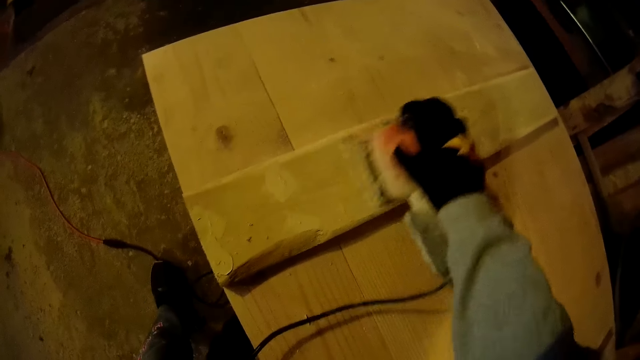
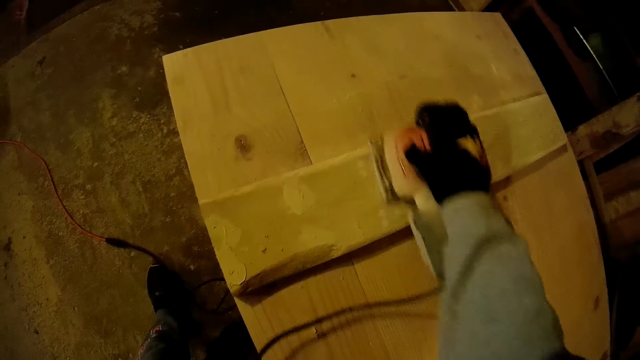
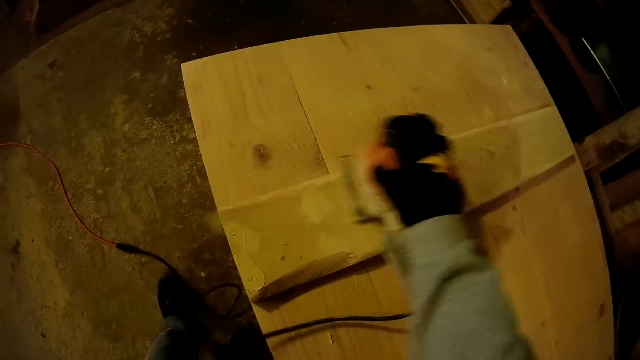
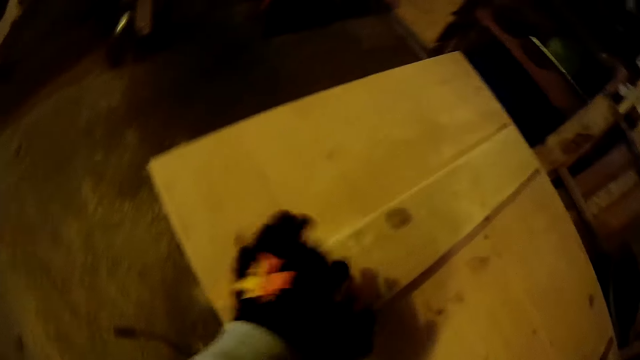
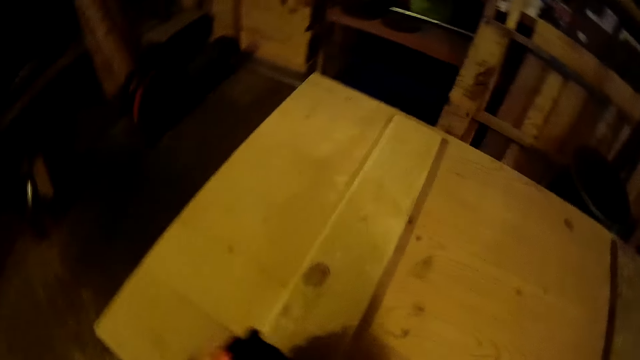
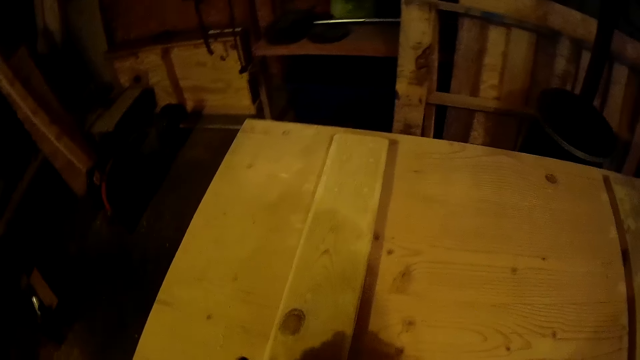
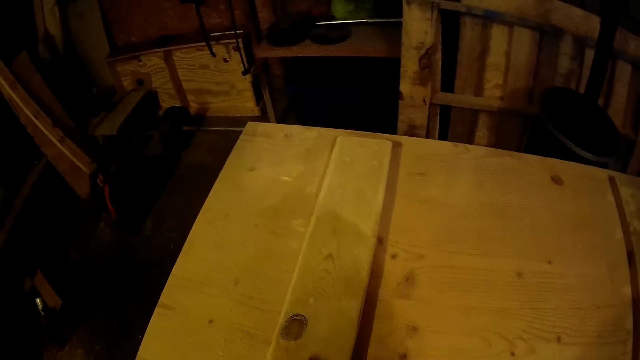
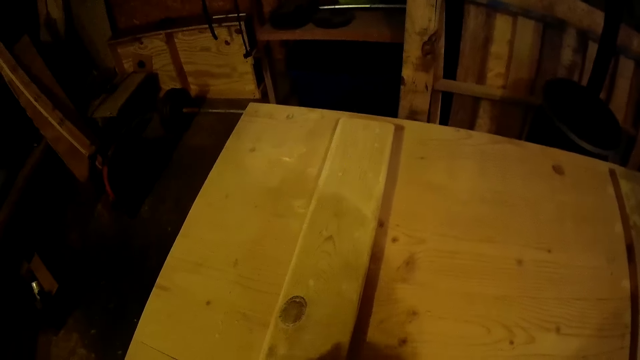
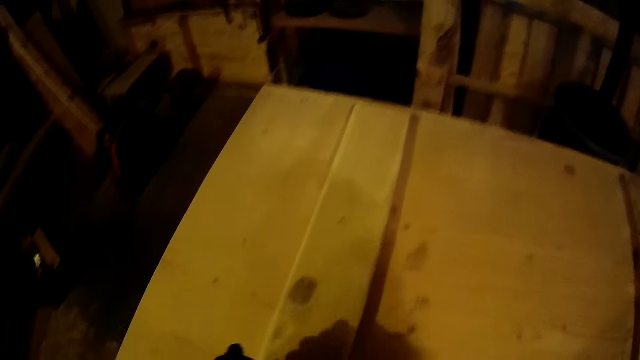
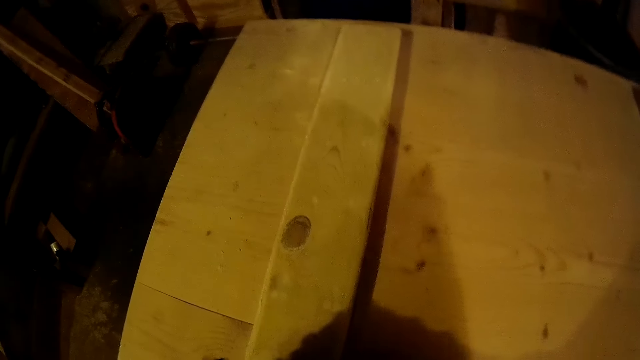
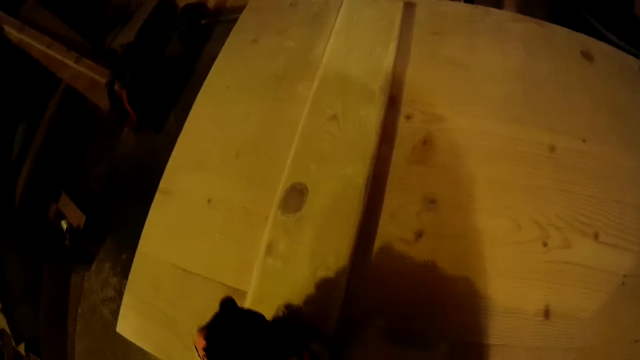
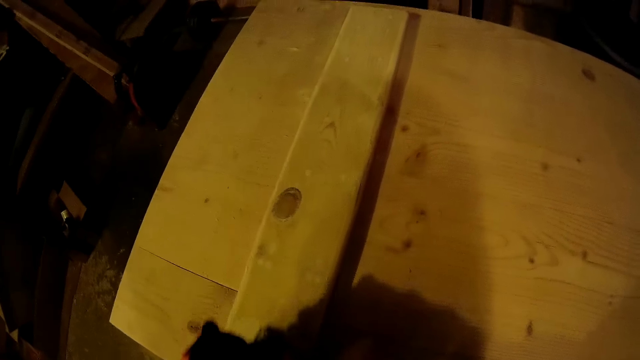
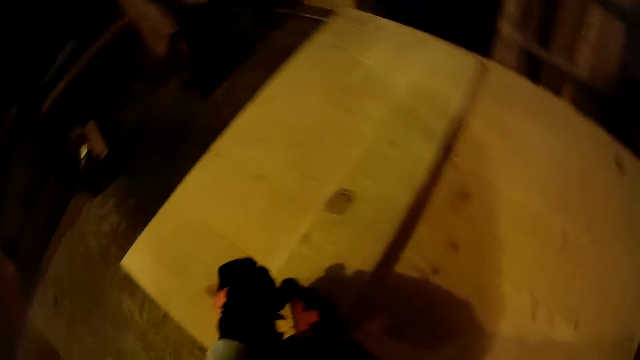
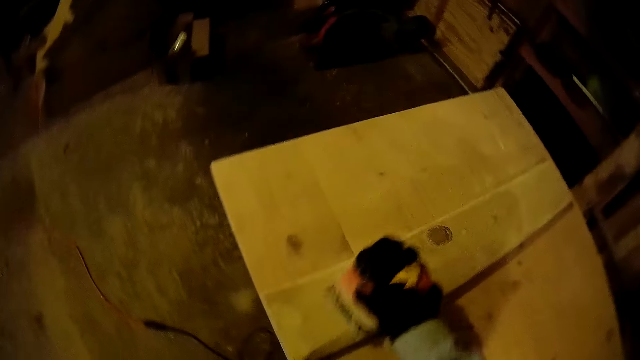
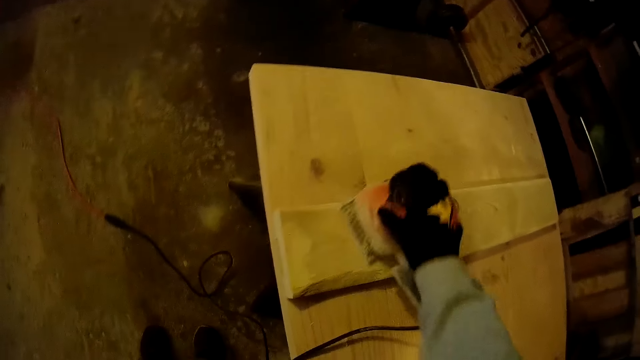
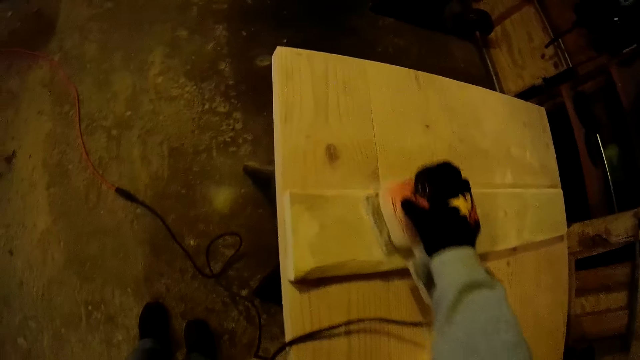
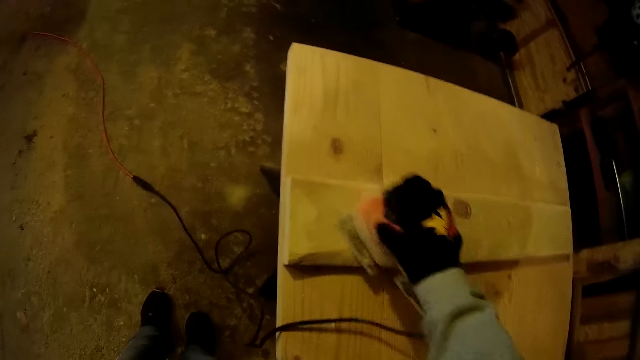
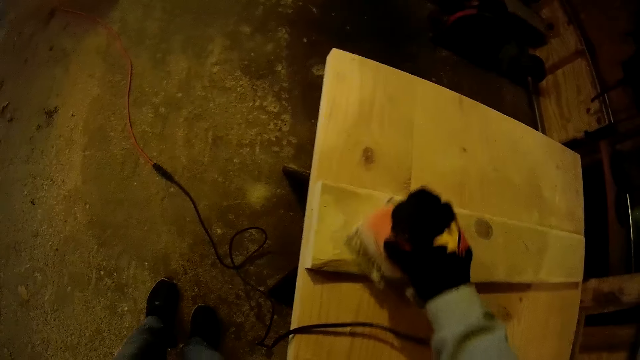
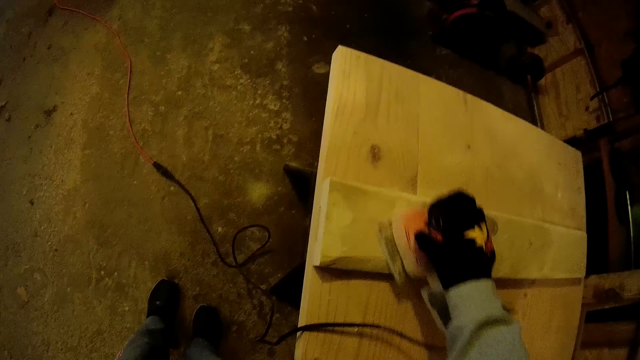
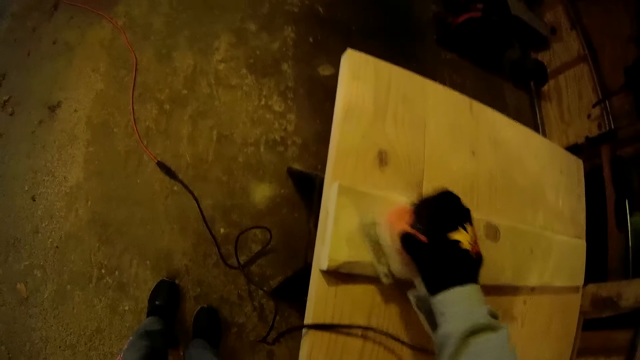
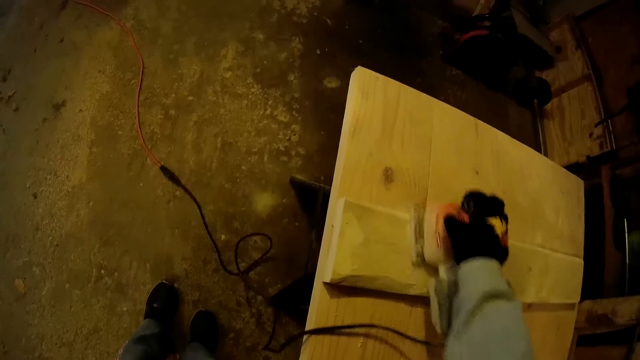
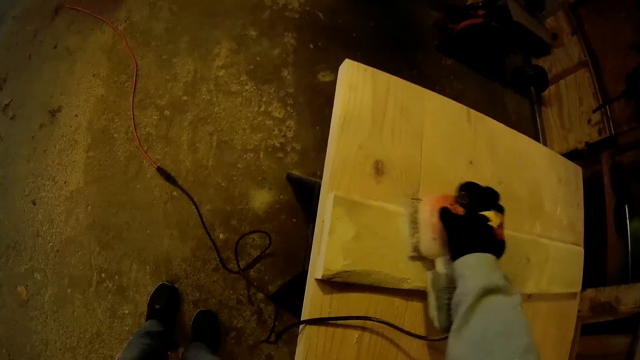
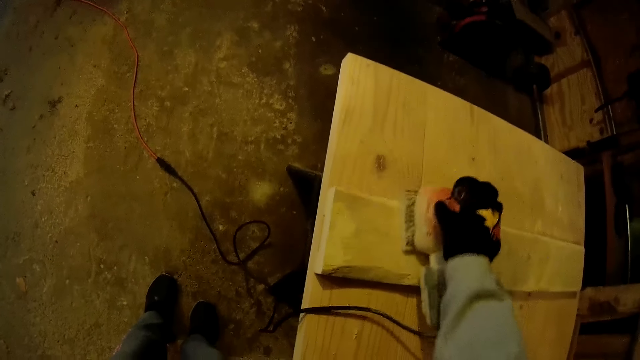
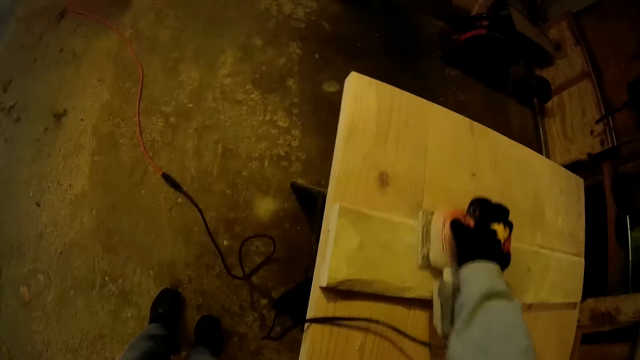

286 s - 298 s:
The camera wearer holds the sander with both hands. He takes his left hand off the sander.

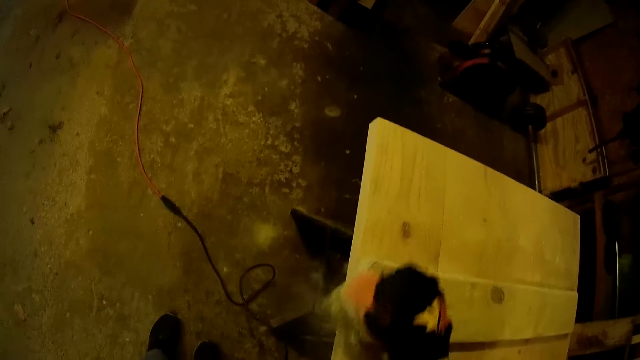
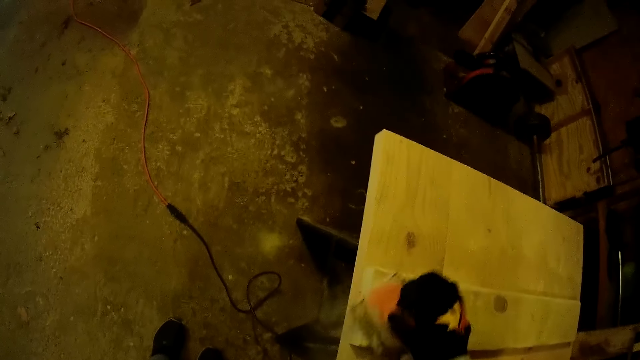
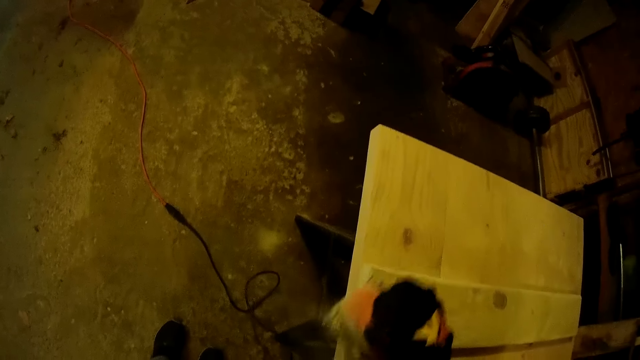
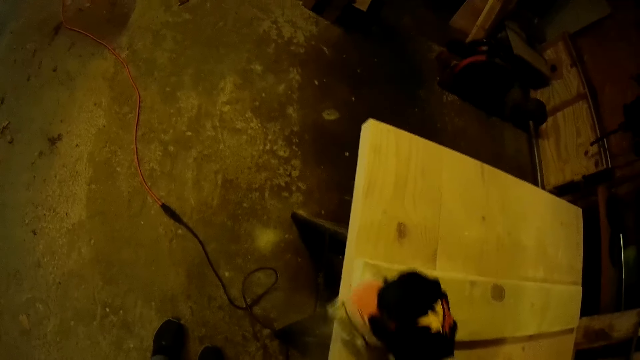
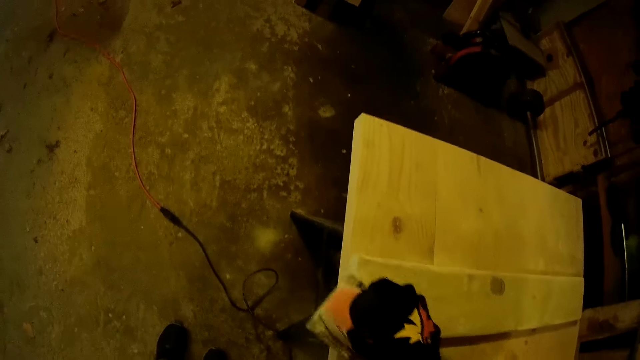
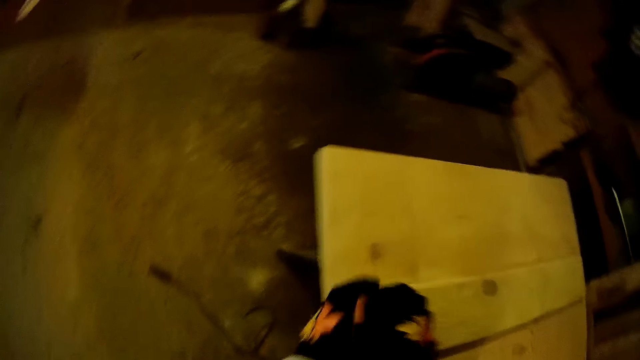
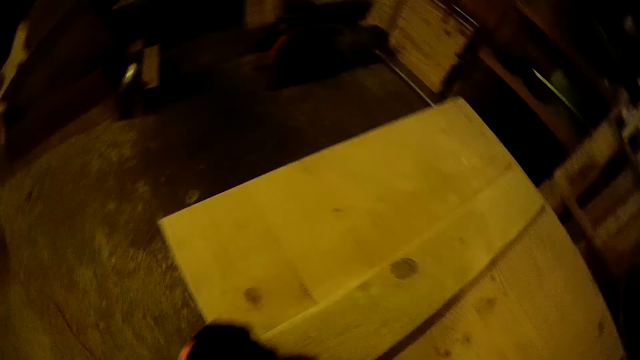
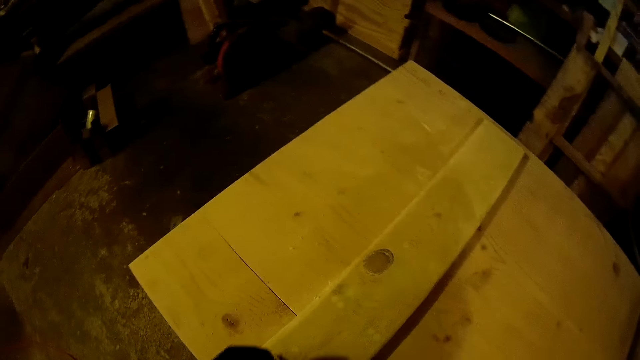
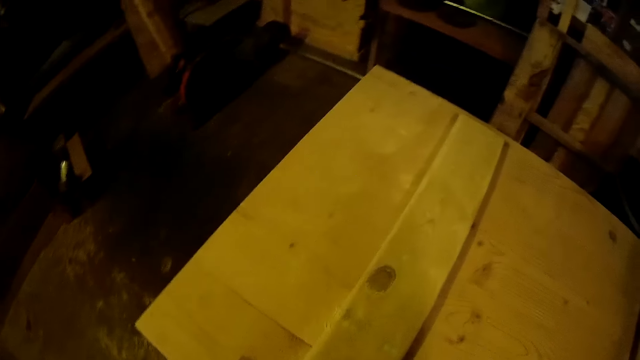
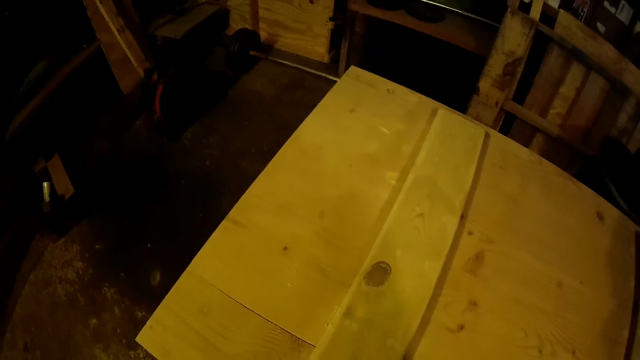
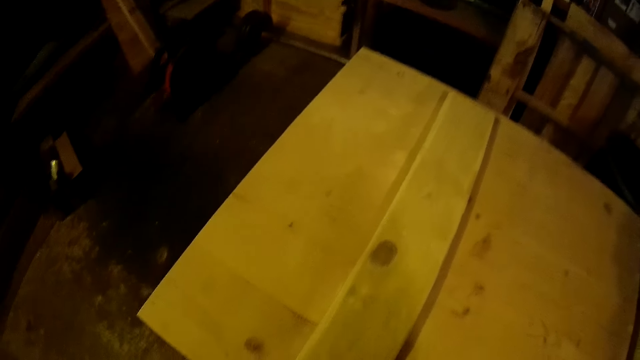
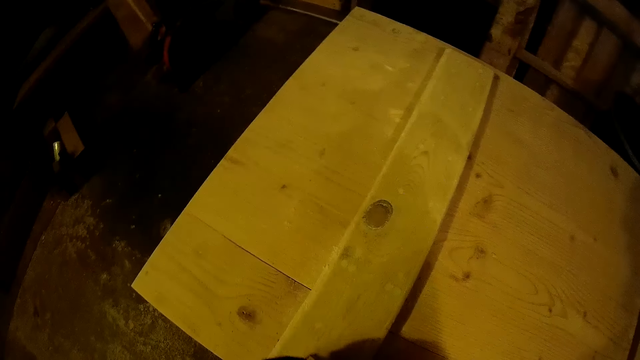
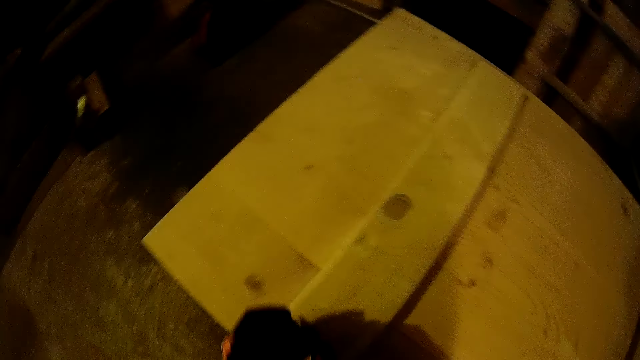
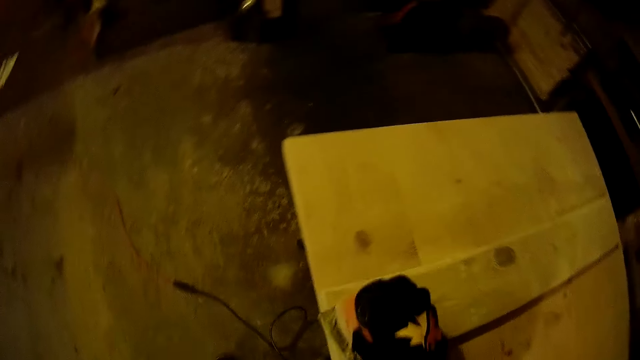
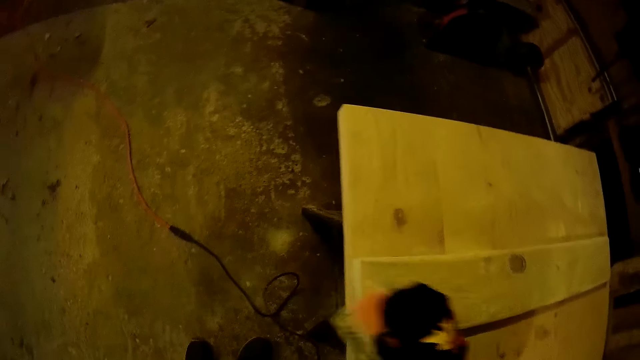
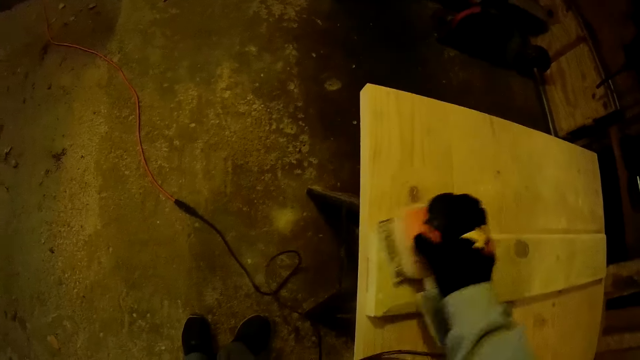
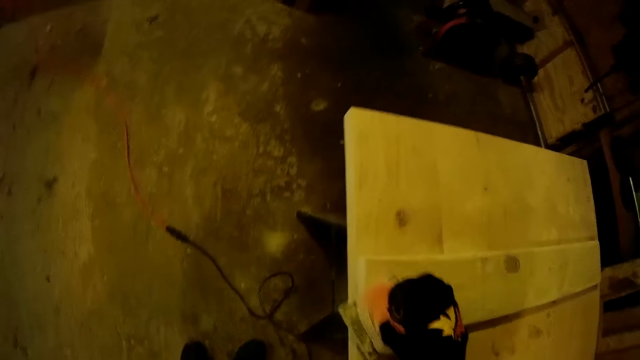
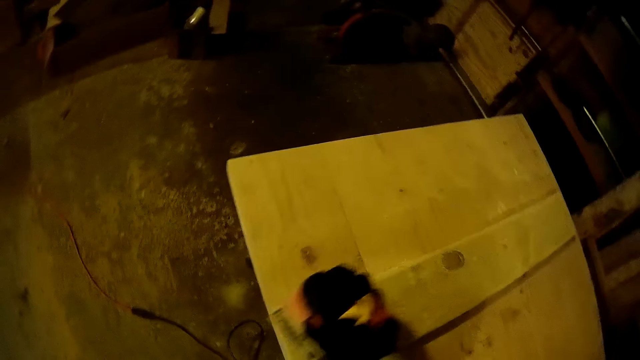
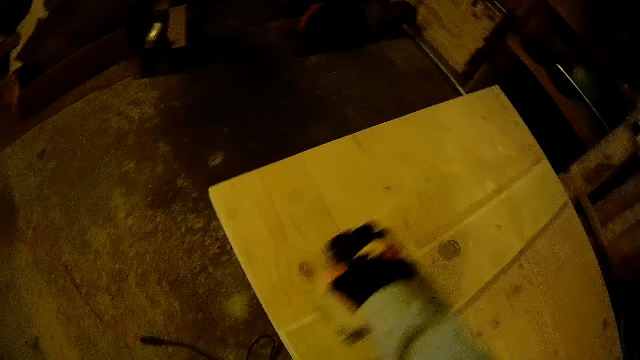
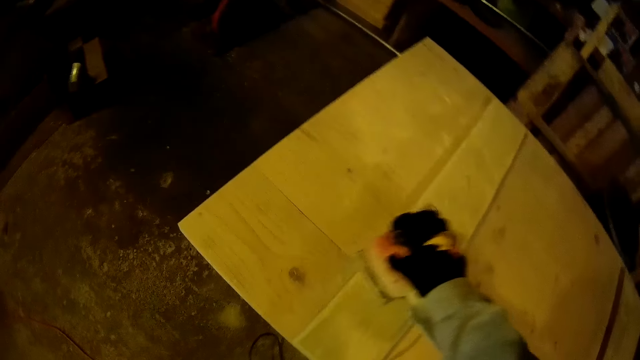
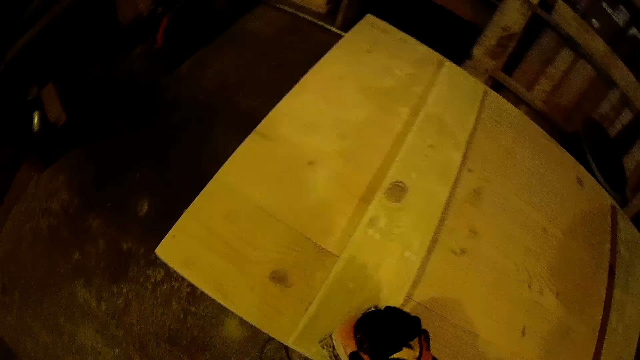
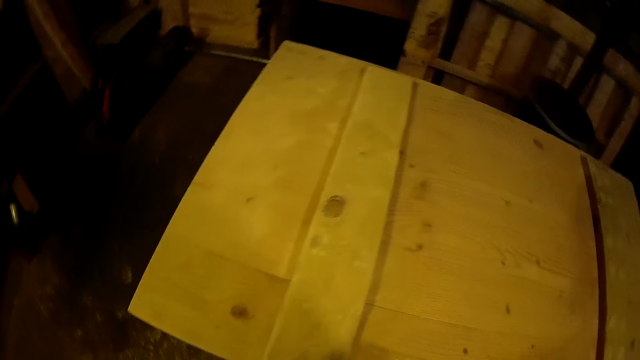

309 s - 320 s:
The camera wearer holds the sander with both hands.
